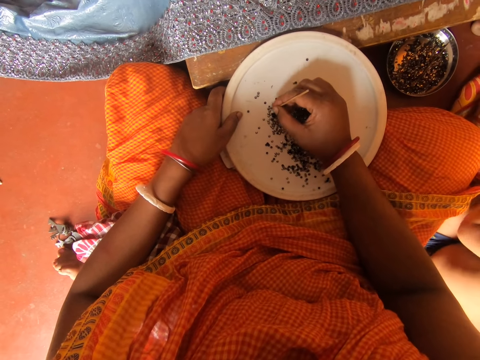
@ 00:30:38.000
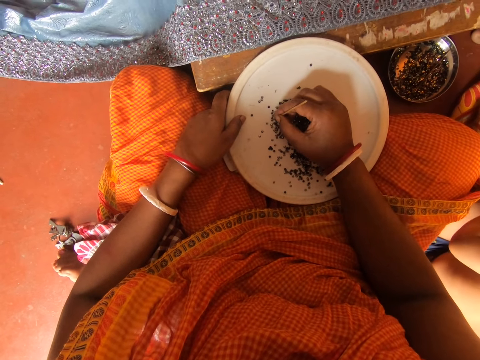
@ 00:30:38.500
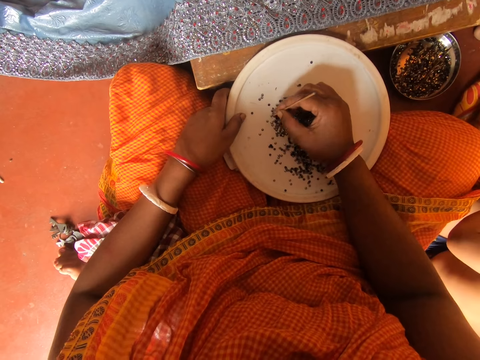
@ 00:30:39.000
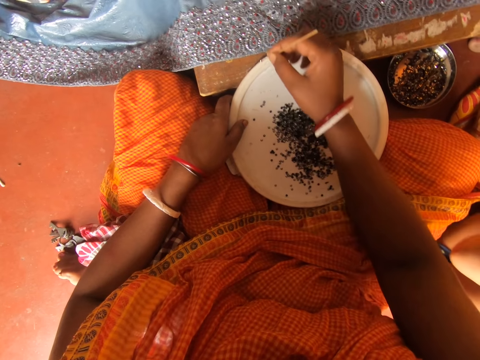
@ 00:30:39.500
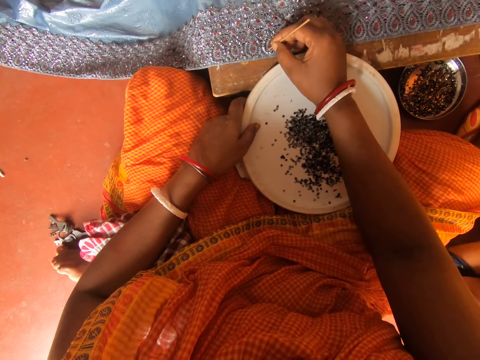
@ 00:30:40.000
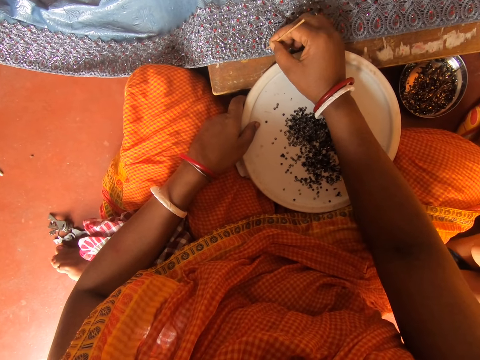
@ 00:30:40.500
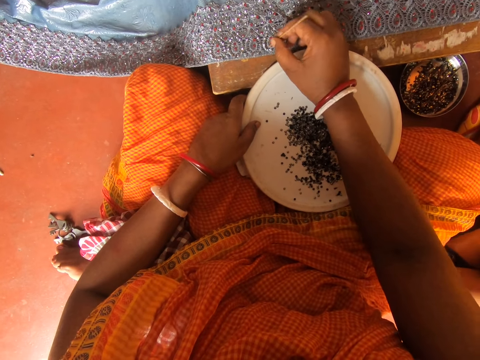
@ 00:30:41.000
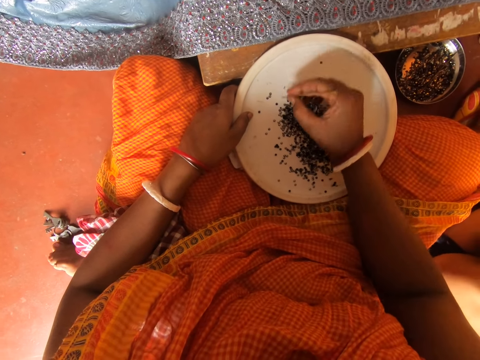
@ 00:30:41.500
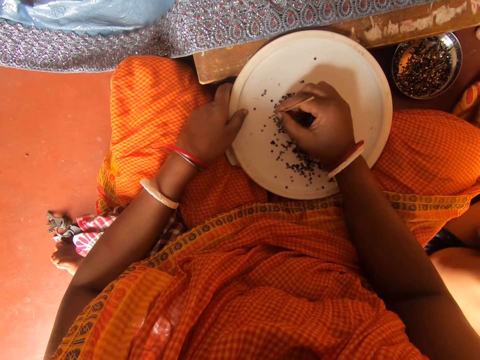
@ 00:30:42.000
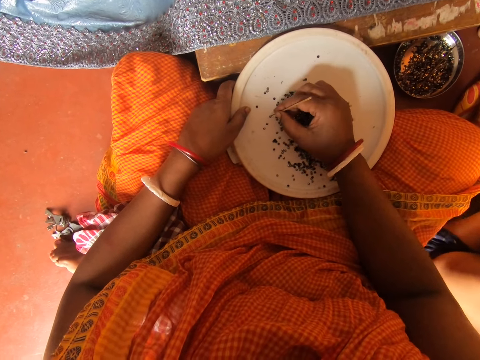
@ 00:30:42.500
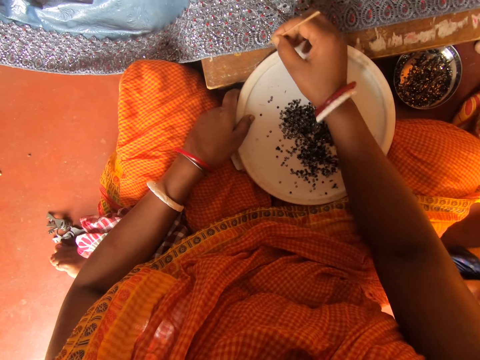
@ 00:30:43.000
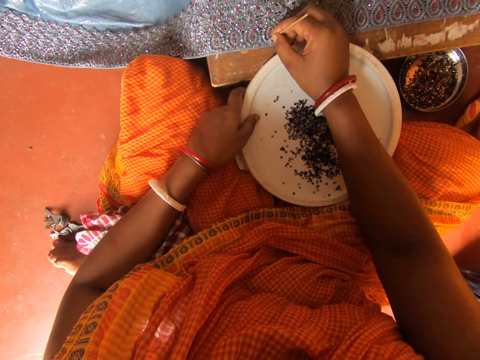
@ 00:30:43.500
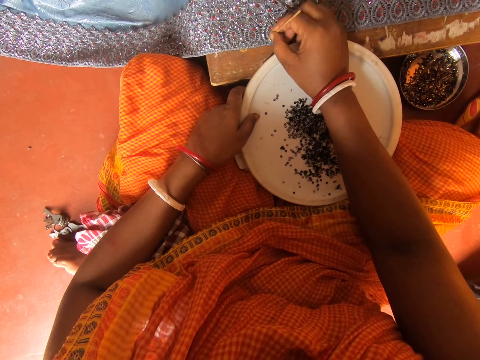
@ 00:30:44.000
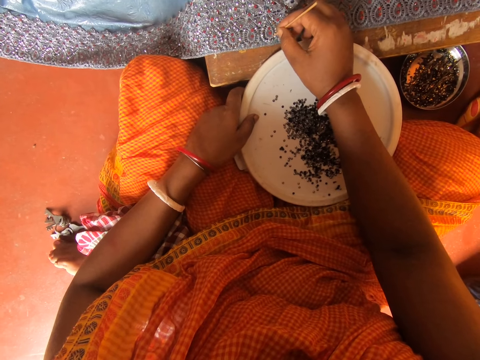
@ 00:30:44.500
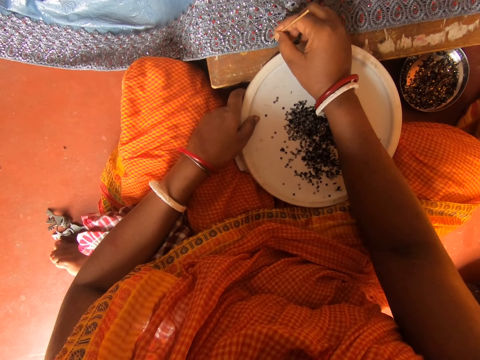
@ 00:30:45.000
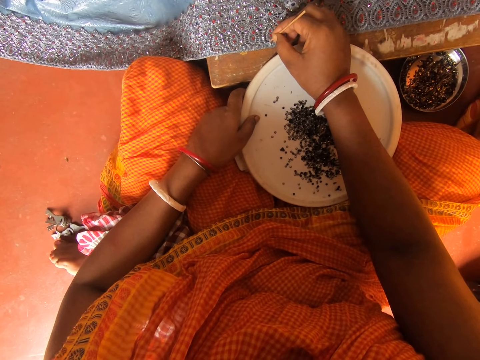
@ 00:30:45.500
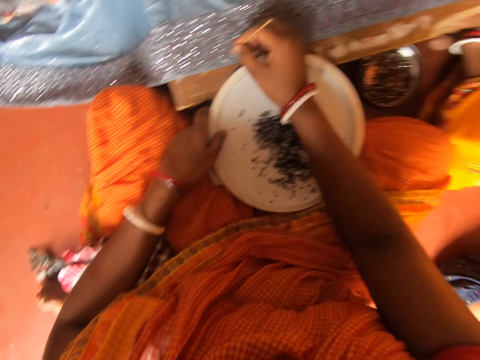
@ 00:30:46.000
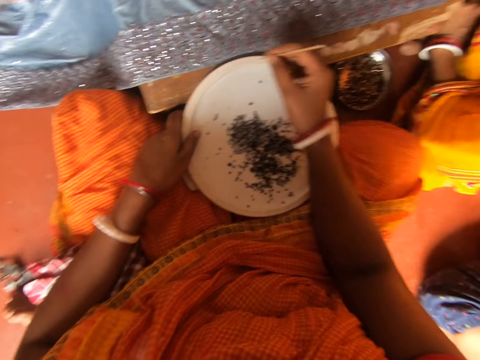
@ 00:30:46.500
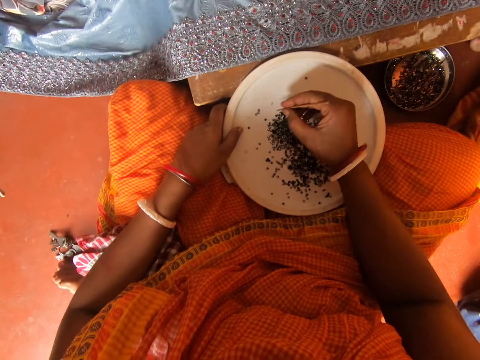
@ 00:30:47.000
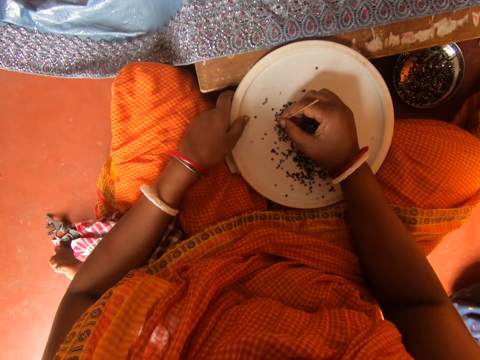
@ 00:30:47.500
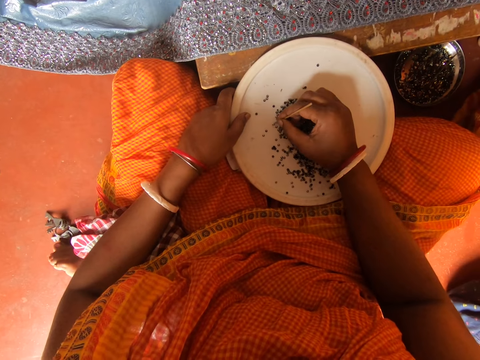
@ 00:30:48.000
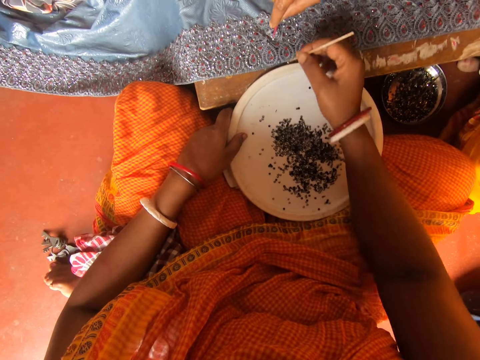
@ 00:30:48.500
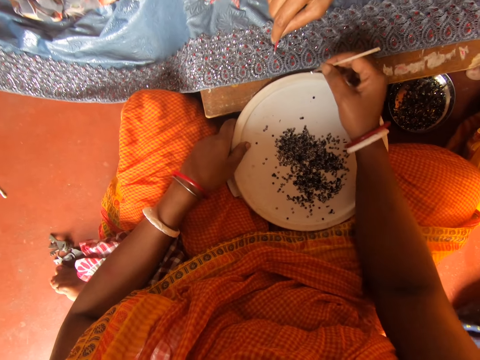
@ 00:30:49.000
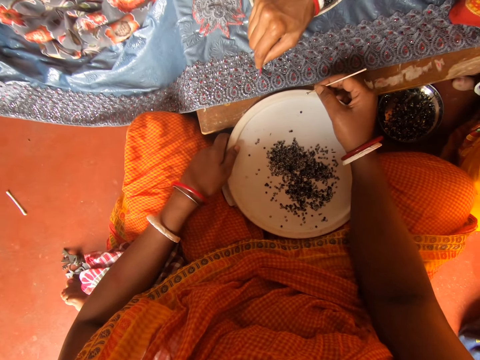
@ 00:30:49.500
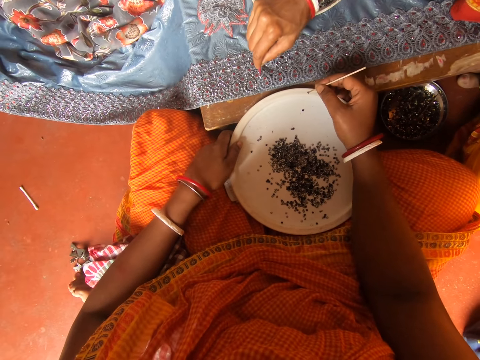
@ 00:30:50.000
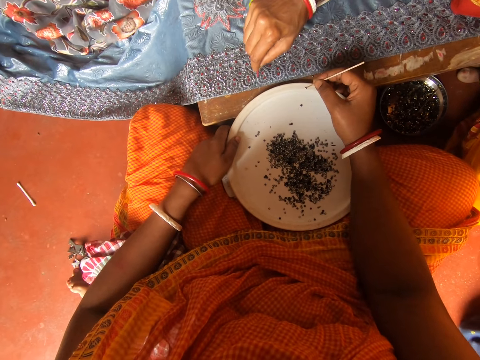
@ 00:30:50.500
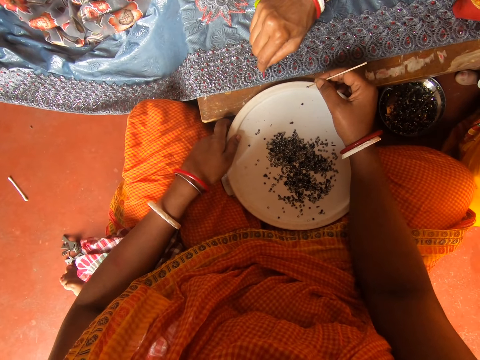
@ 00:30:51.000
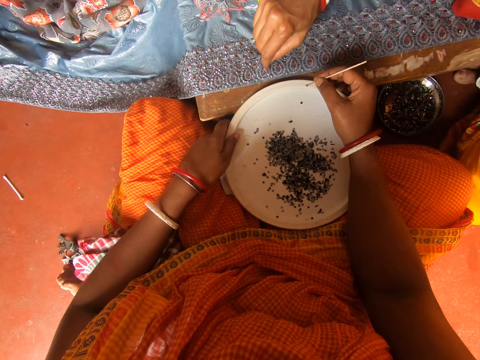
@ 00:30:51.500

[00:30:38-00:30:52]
The camera wearer picks a bead in a plate with a bead stick. They put the bead on a cloth with the bead stick. They pick a bead in the plate with the bead stick. They put the bead on the cloth with the bead stick. They stare around. A person talks. The camera wearer picks a bead in the plate with the bead stick. They stare at the cloth. The person stains glue on the cloth with something in the right hand.

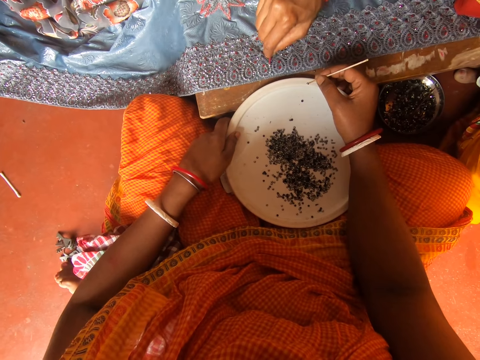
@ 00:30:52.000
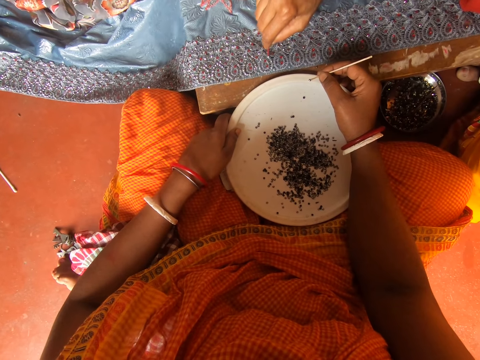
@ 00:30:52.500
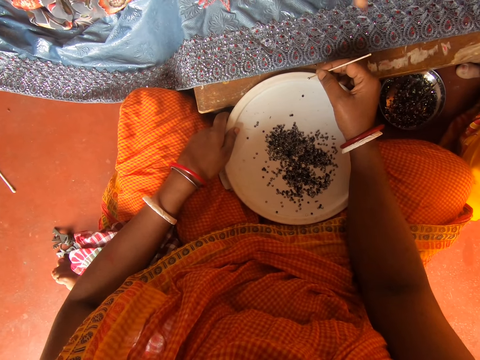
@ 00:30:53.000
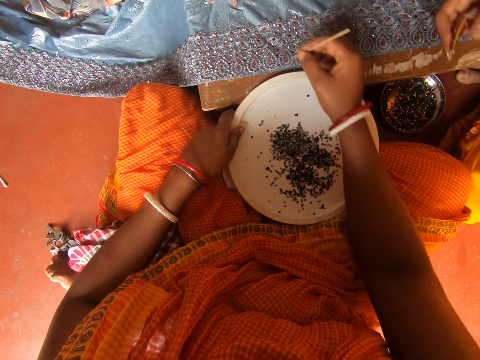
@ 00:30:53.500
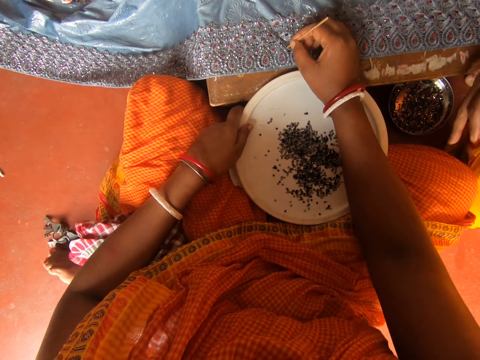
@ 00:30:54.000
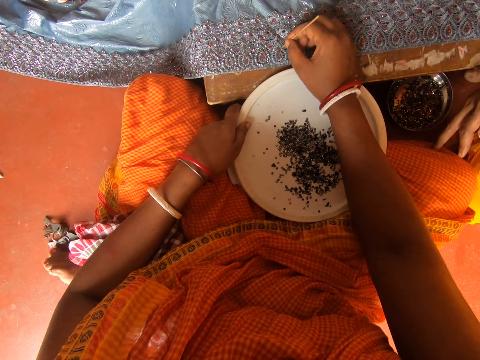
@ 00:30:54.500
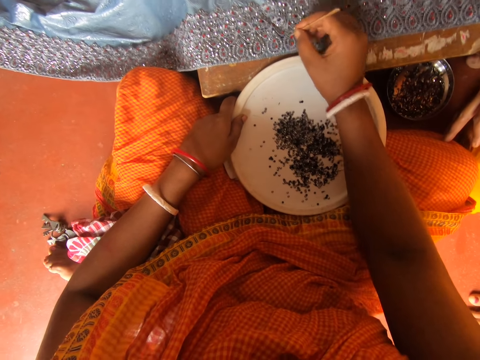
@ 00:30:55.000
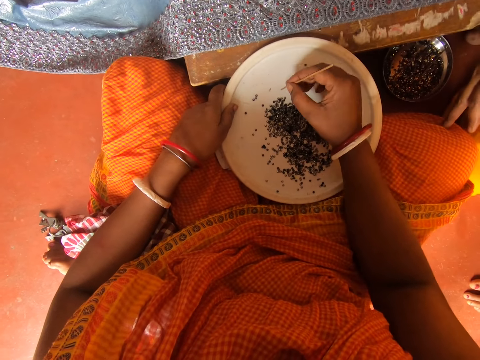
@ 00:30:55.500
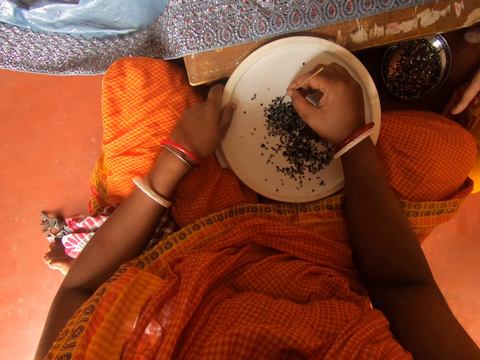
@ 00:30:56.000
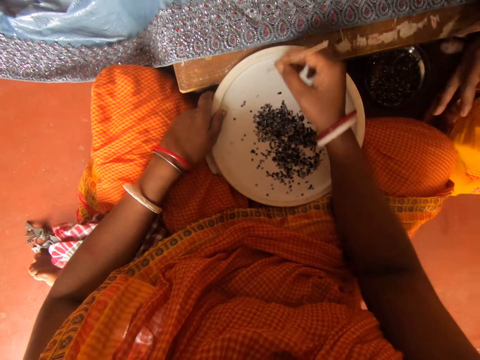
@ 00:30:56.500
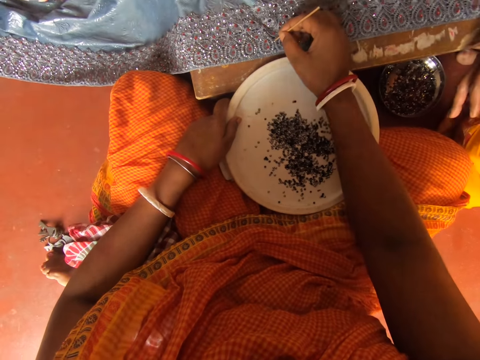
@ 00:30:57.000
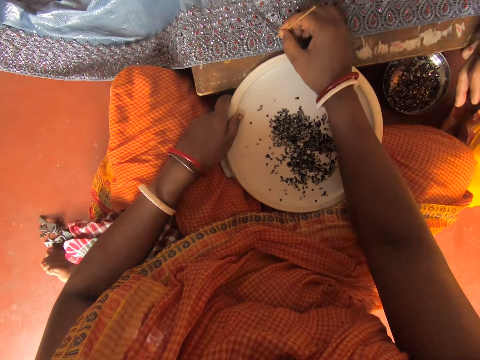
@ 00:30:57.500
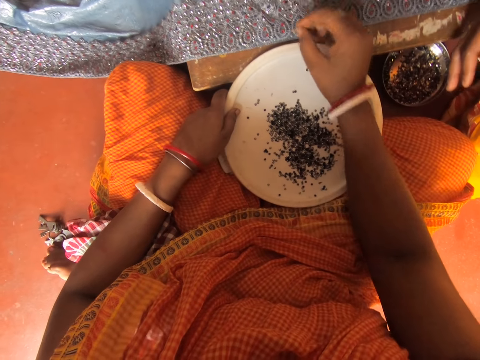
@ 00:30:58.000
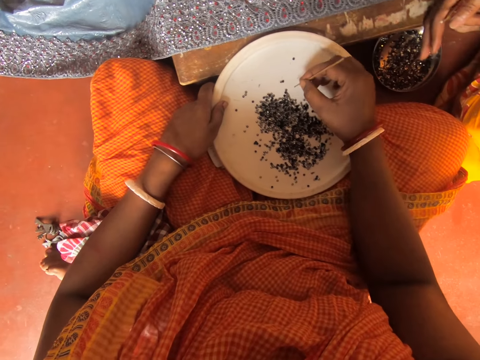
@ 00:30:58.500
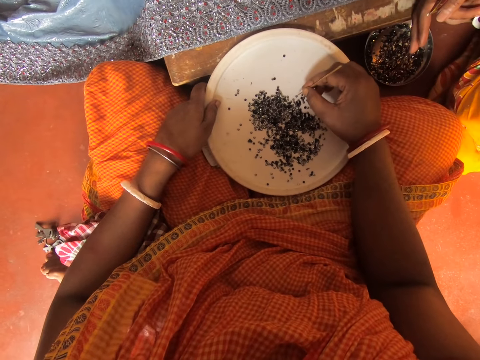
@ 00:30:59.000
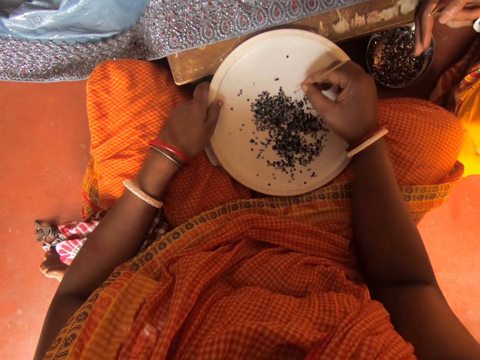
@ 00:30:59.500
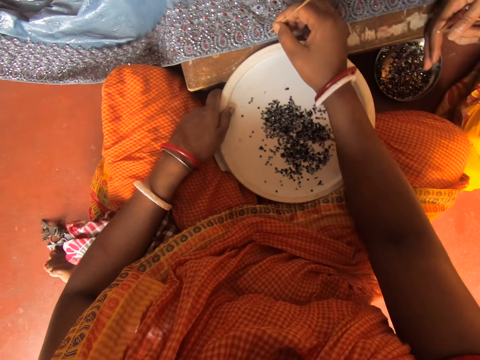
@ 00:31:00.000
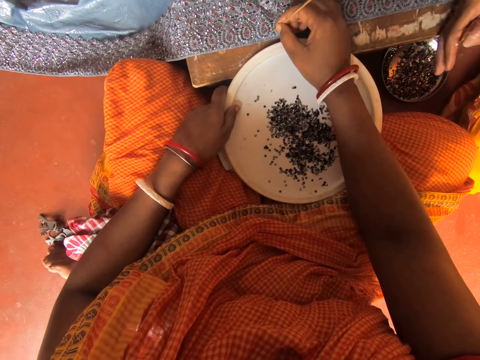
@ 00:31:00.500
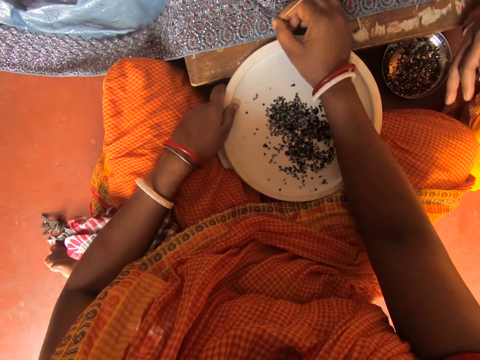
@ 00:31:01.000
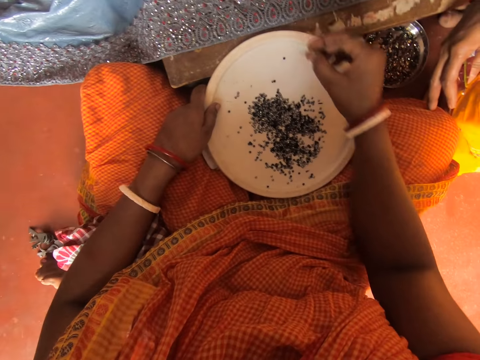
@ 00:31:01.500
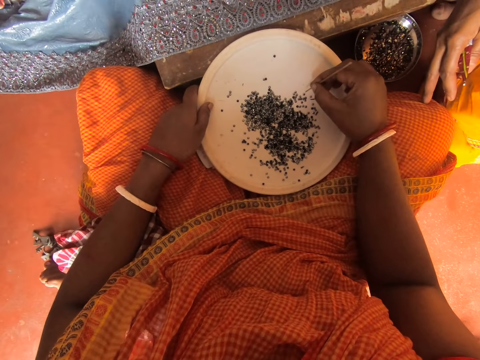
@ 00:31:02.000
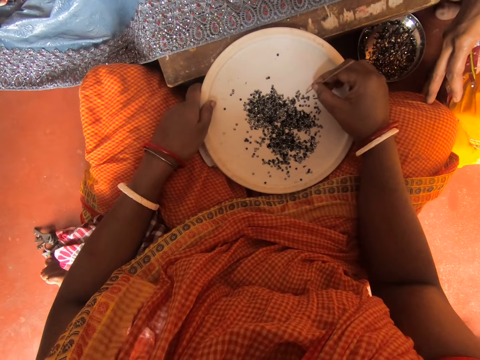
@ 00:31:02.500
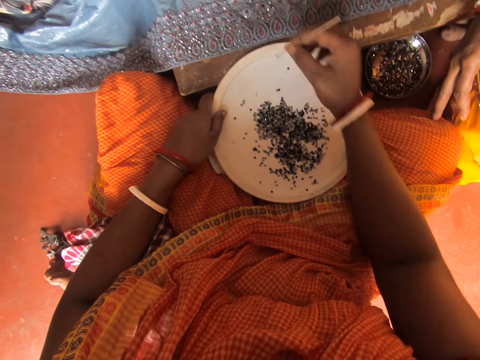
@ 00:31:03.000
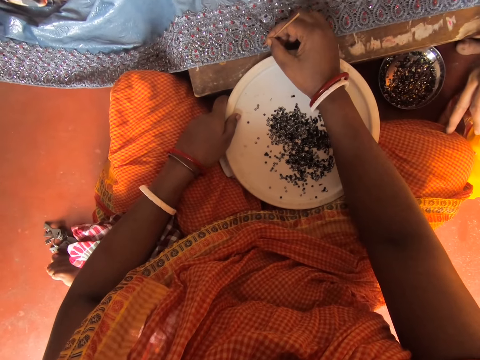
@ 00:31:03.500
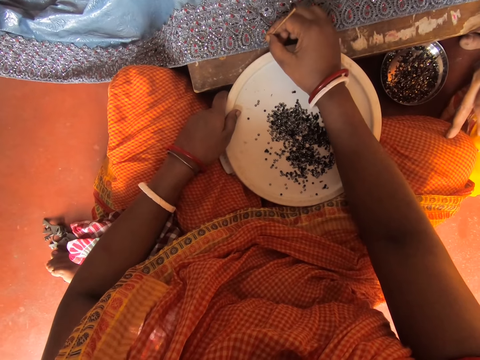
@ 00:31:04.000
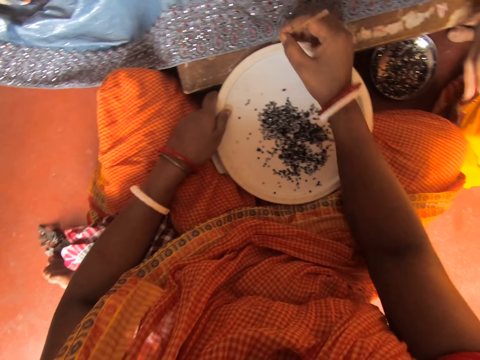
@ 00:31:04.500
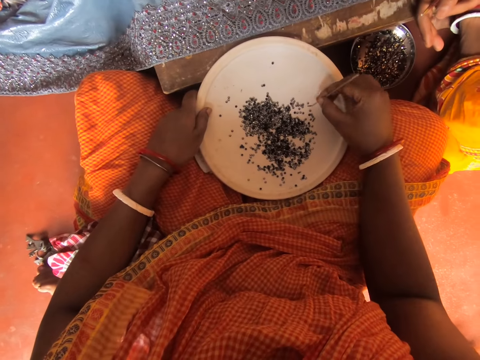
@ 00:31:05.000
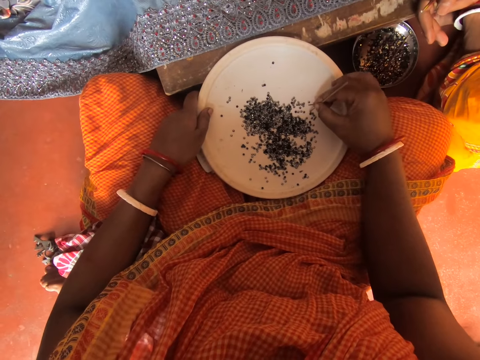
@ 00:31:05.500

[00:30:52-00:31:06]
A person removes something from the cloth with the right hand. The camera wearer puts the bead on the cloth with a bead stick. The person touches the camera wearer with the right hand. The camera wearer picks a bead in a plate with the bead stick. They put the bead on the cloth with the bead stick. They pick a bead in the plate with the bead stick. They put the bead on the cloth with the bead stick. The person touches the camera wearer with the right hand. The camera wearer picks a bead in the plate with the bead stick. They put the bead on the cloth with the bead stick.
